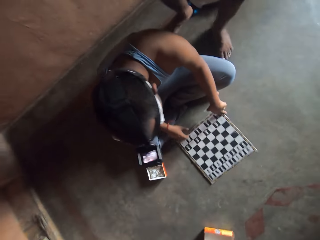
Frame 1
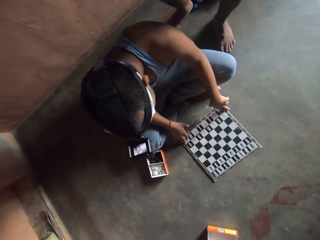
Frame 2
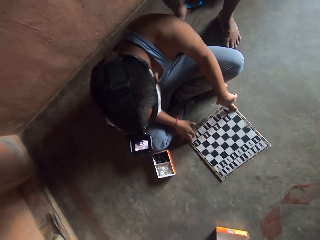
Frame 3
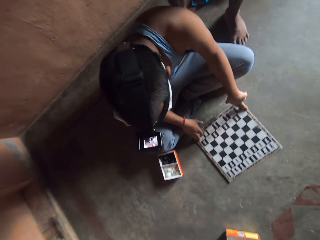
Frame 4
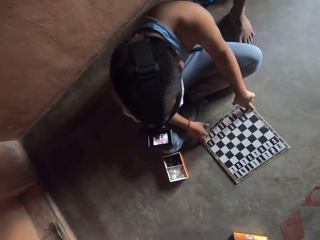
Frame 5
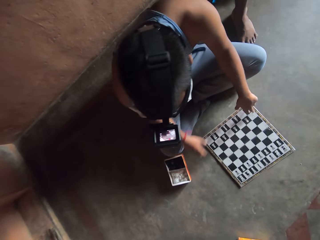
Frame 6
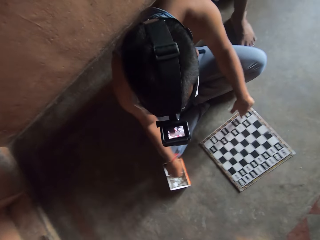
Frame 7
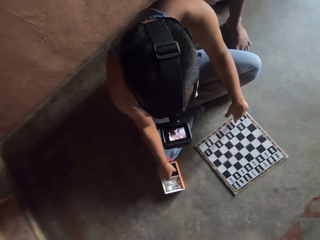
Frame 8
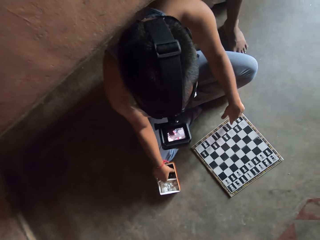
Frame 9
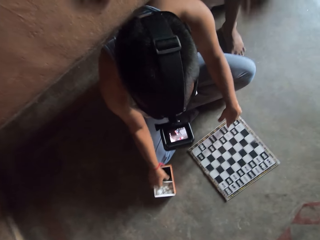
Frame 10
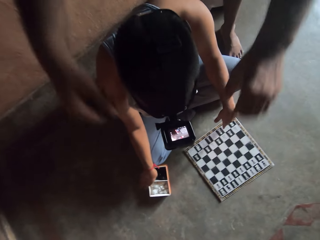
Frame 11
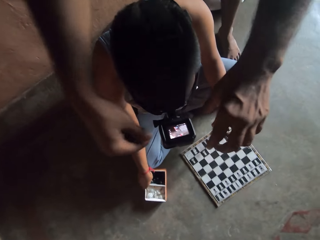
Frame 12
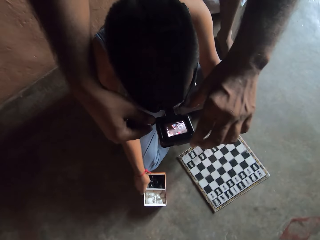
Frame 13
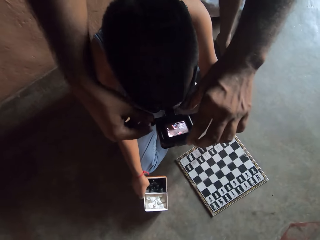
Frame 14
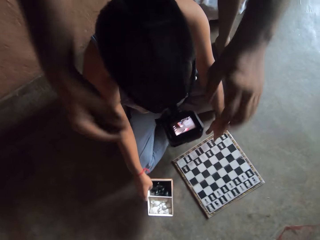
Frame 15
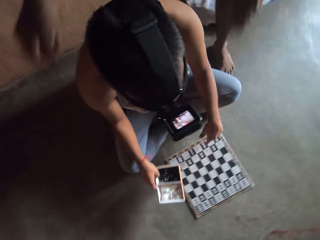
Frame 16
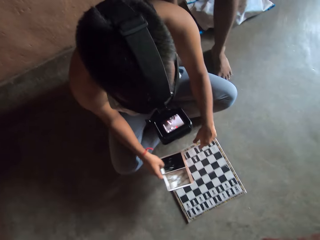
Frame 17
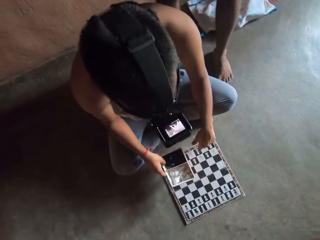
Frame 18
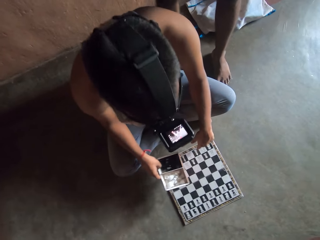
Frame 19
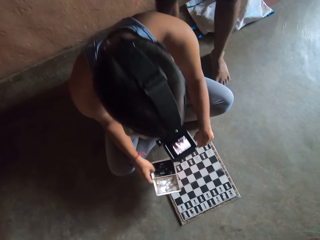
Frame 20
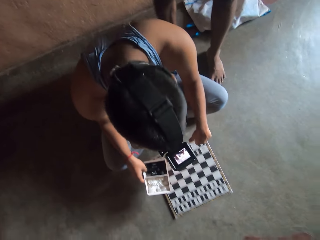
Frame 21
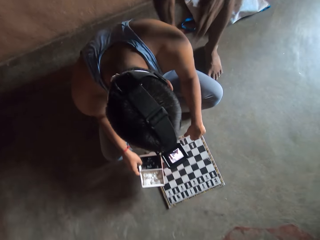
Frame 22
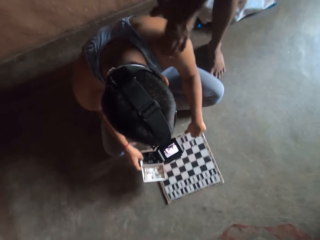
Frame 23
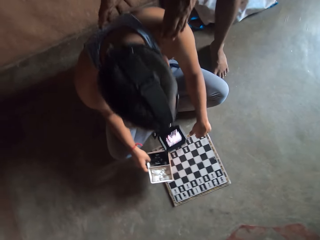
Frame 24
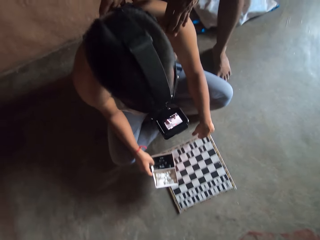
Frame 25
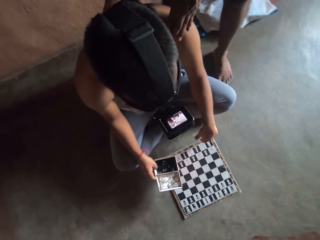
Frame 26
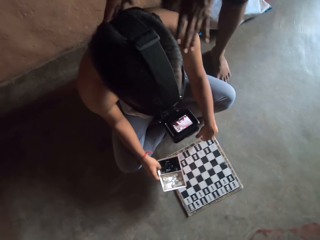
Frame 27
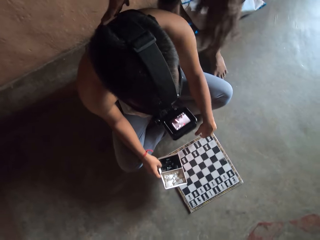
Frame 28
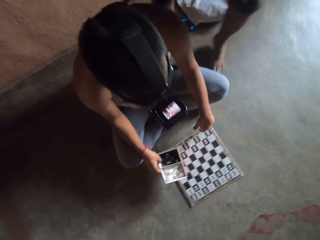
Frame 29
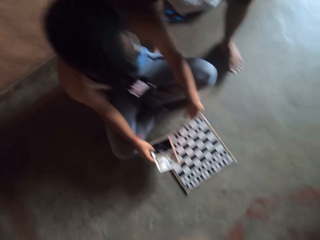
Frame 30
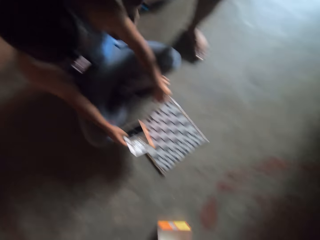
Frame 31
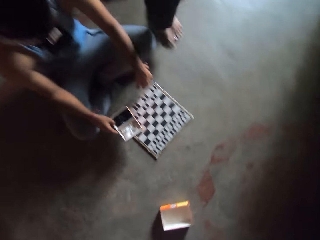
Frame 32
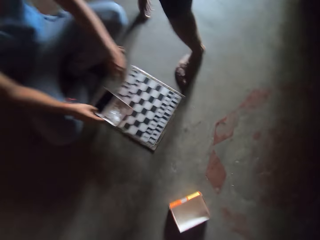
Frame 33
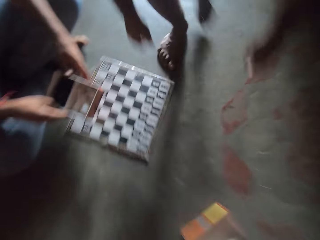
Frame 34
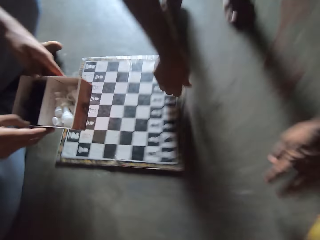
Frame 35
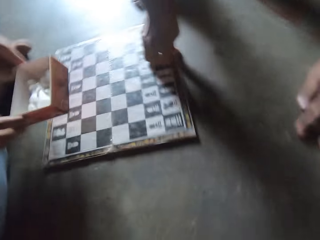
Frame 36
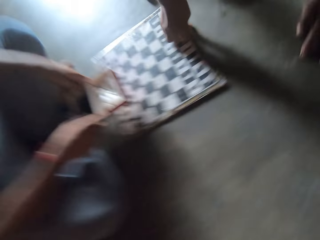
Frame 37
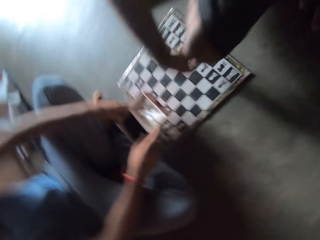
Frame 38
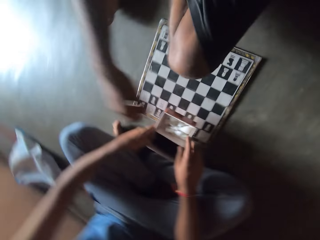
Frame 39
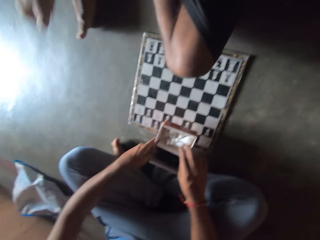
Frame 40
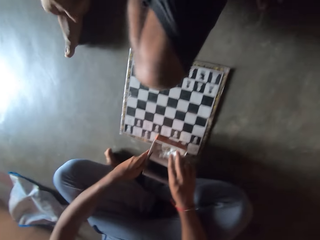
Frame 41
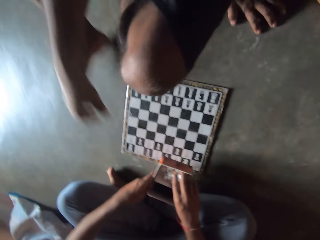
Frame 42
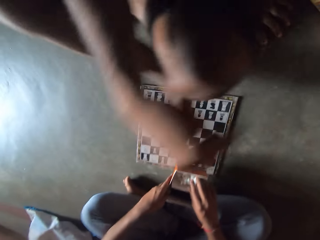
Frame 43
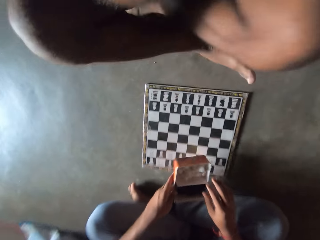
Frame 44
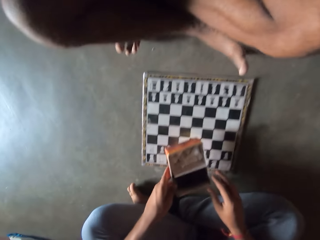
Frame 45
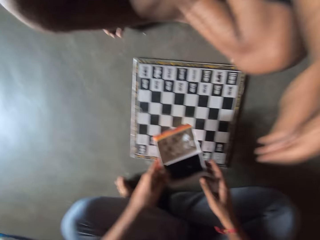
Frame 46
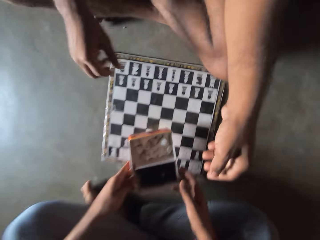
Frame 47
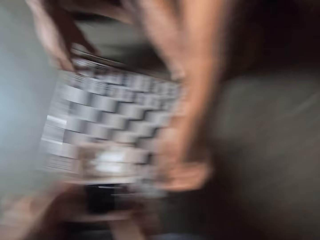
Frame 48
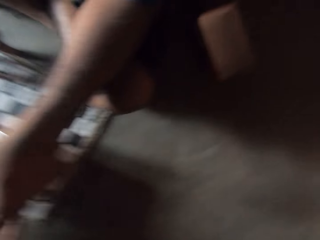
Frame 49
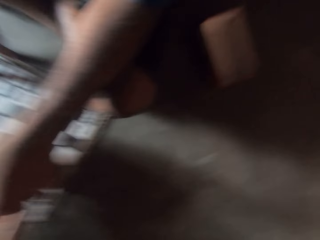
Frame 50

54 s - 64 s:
The camera wearer stares at a man. The man carries a pack with chess pieces. The camera wearer adjusts the camera, touches the man on the shoulder and walks around. They sit down on the floor.

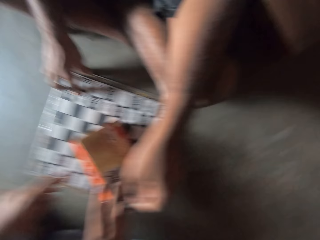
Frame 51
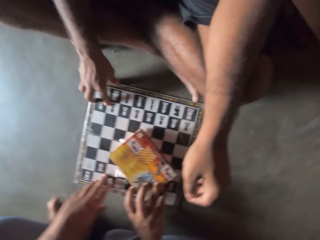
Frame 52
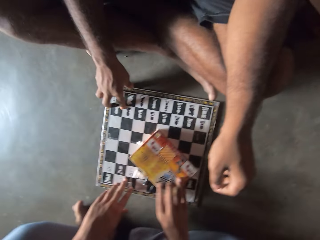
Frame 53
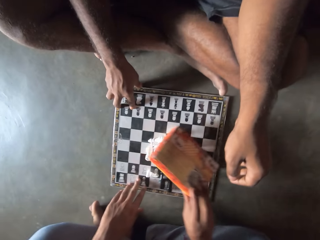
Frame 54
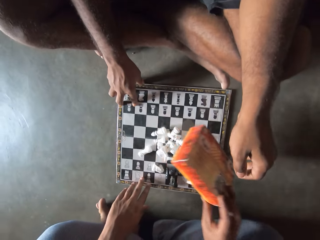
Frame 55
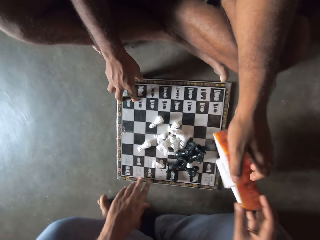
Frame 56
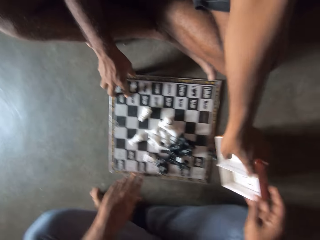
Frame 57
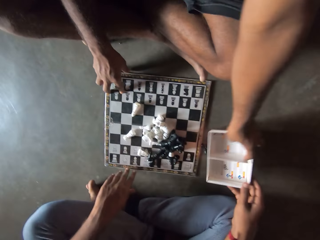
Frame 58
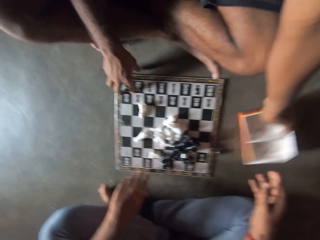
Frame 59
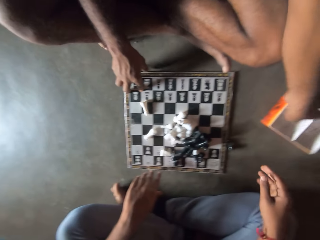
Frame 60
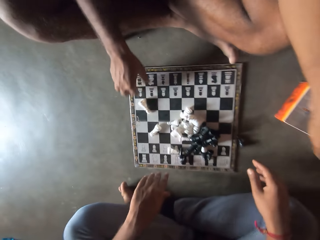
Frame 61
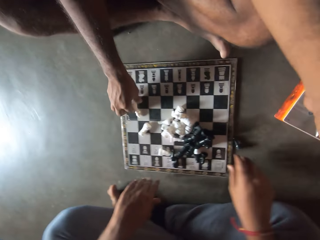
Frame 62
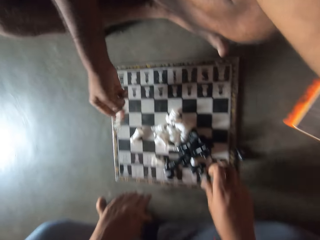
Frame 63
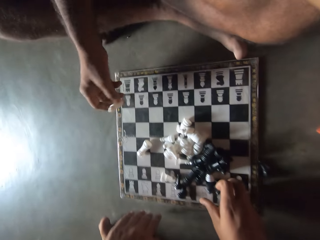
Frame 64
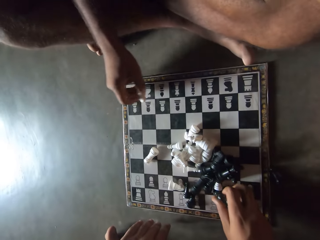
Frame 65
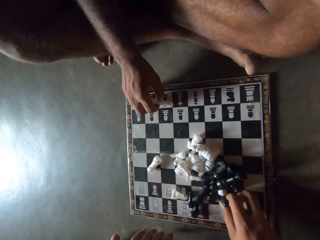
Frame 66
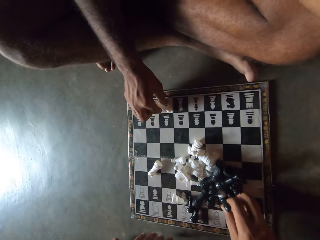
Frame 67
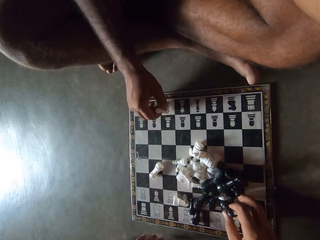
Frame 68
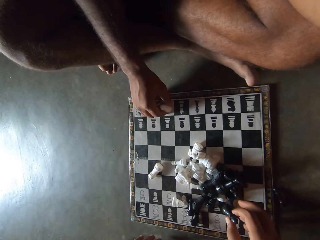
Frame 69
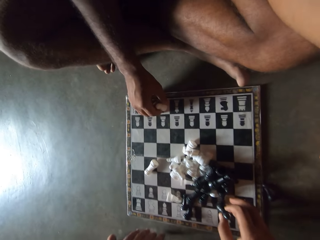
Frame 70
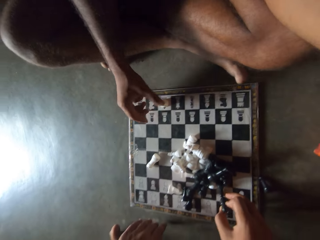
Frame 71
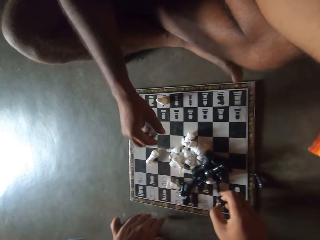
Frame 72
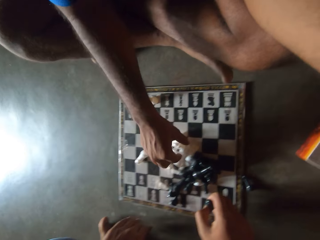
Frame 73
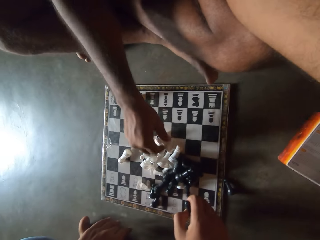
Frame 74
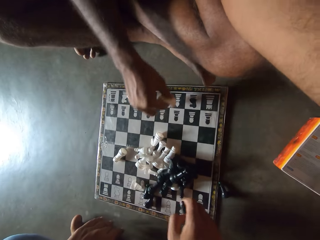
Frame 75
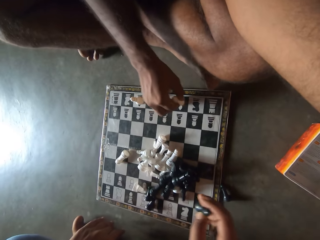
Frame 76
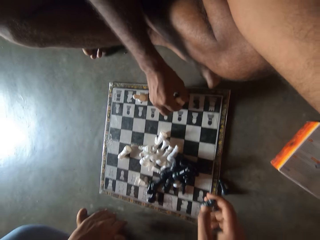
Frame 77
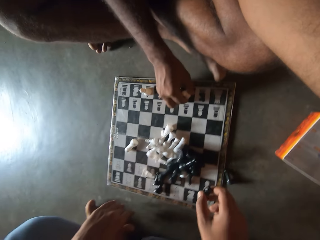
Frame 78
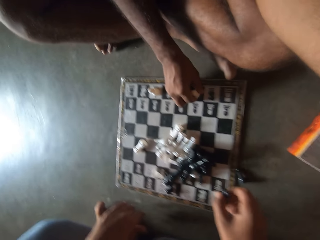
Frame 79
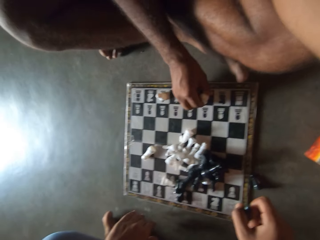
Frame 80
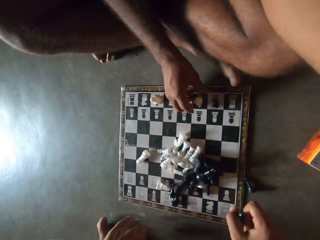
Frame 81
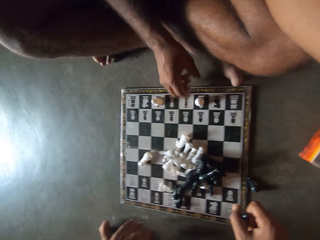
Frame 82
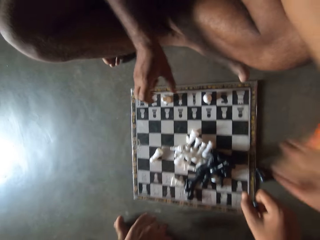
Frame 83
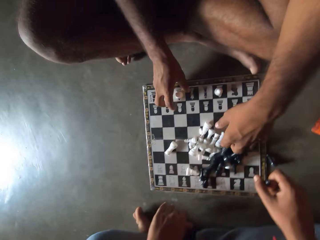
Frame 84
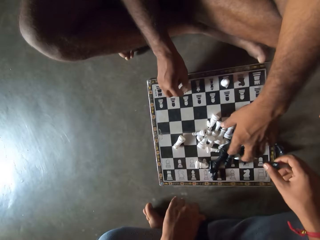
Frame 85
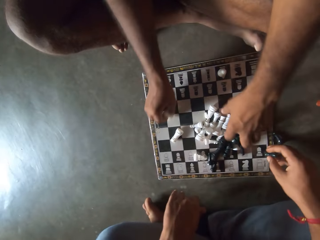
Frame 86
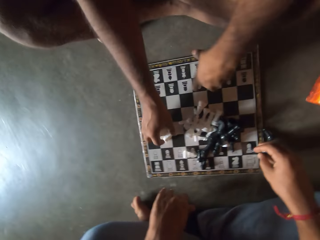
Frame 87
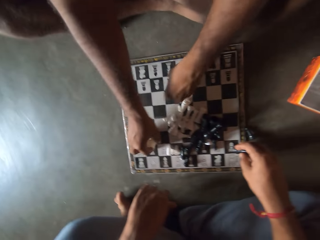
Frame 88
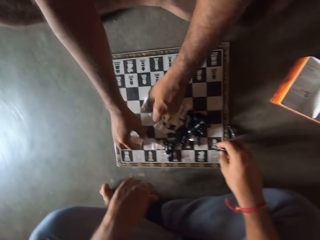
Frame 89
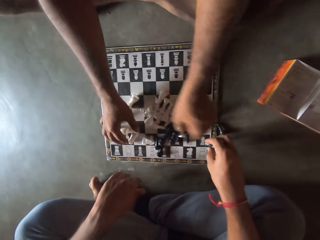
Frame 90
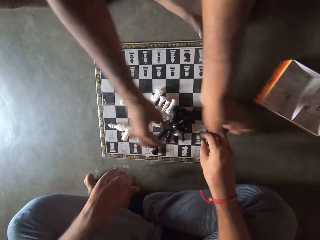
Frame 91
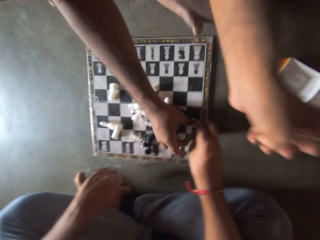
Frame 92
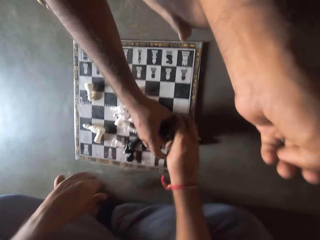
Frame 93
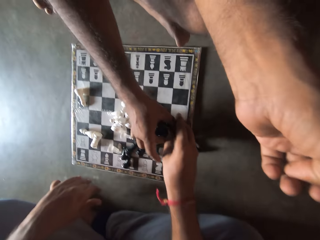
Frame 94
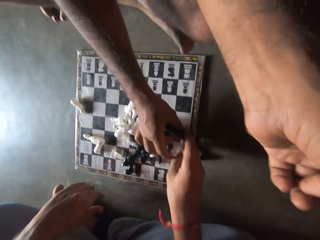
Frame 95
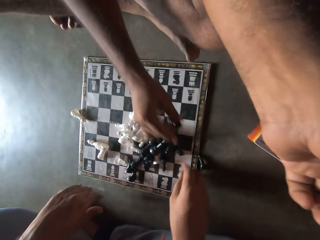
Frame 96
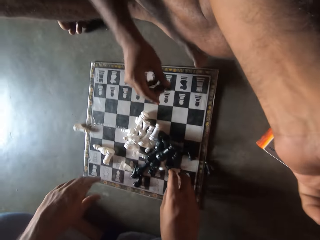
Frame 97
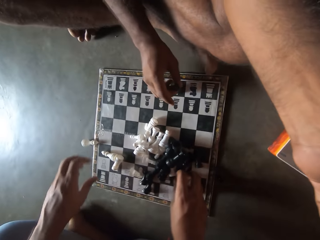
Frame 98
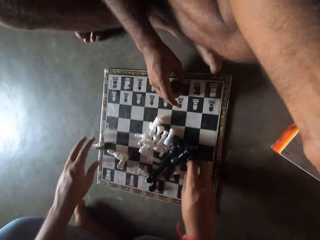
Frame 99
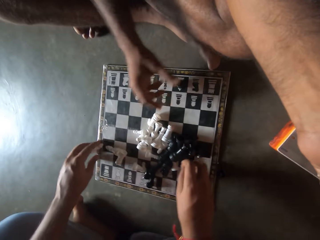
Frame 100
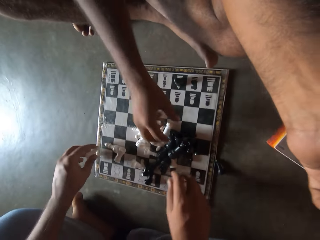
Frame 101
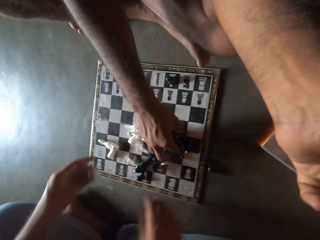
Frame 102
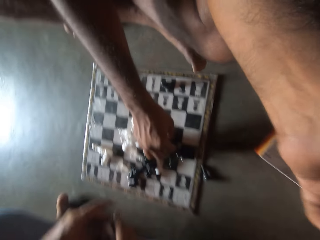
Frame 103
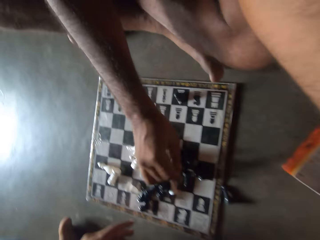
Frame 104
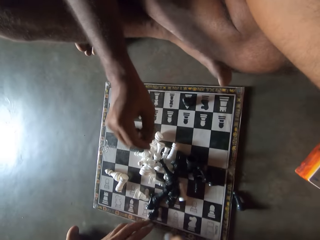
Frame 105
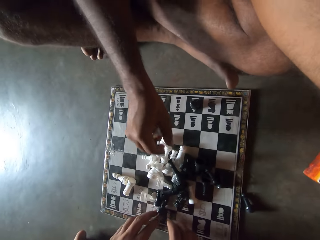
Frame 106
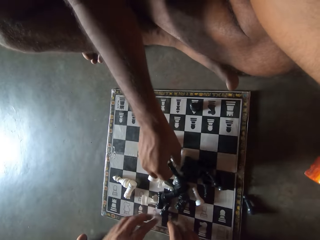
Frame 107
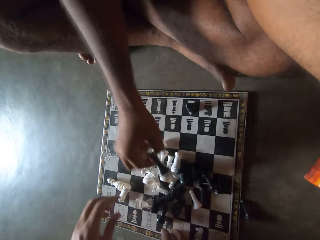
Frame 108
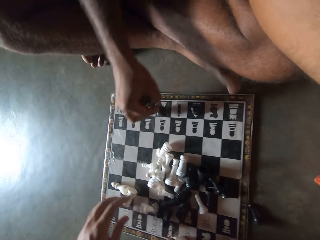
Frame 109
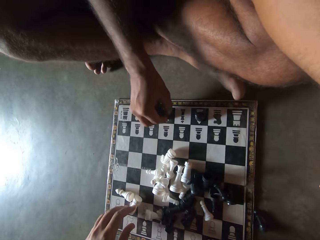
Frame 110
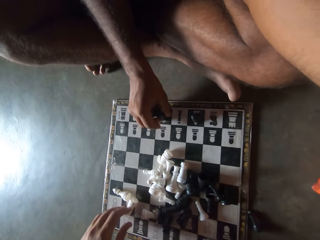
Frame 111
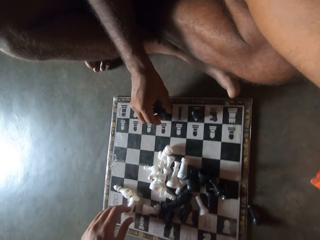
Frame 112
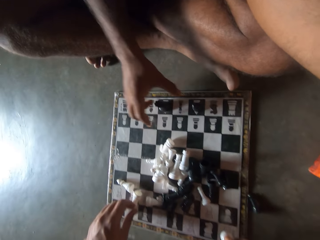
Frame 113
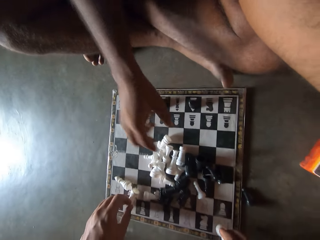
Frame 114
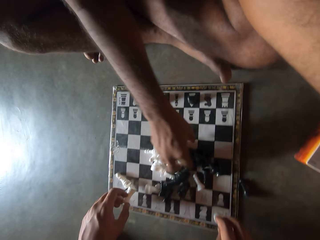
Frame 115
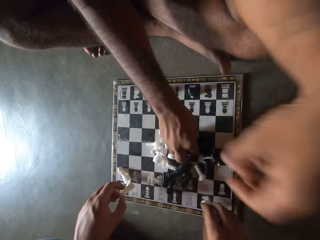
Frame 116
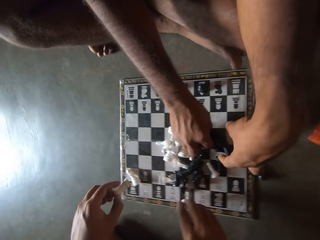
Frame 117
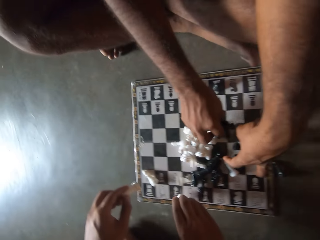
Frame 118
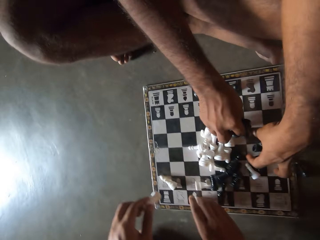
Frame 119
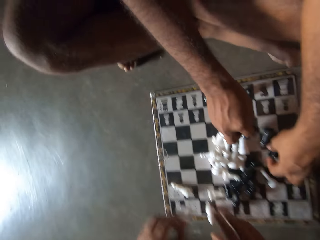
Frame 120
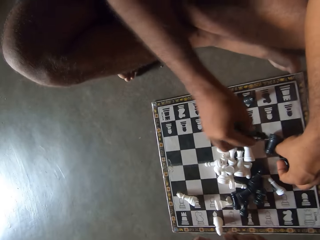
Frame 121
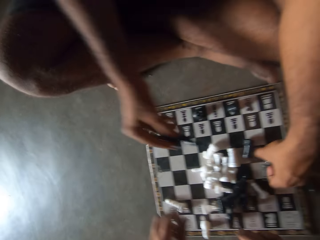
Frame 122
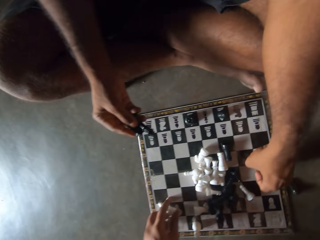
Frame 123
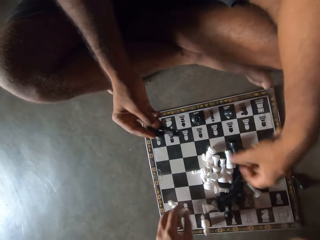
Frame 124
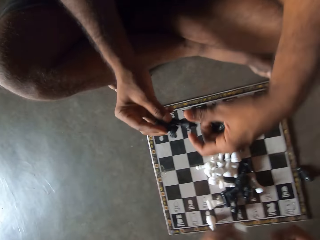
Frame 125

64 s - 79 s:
A man pours out the chess pieces in the pack on the chess board. The camera wearer drops the pack on the floor. The camera wearer and the man arrange the chess pieces on the chess board. The camera wearer arranges the chess board, hands the man chess pieces and arranges the chess board.
